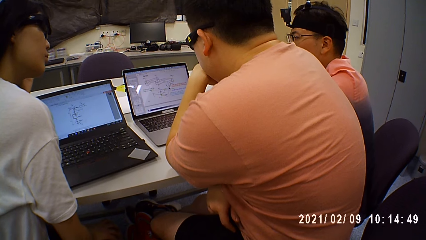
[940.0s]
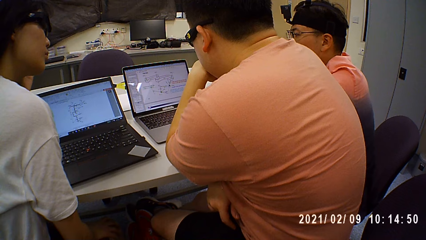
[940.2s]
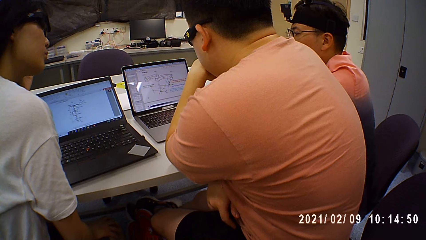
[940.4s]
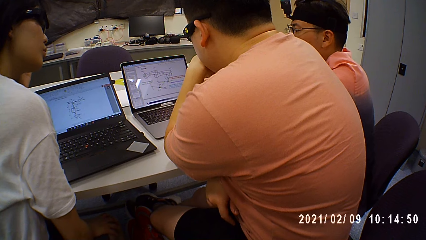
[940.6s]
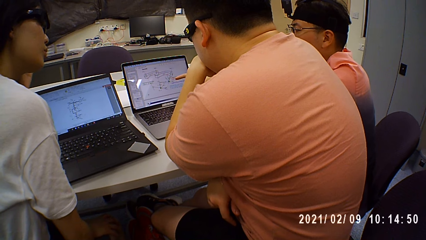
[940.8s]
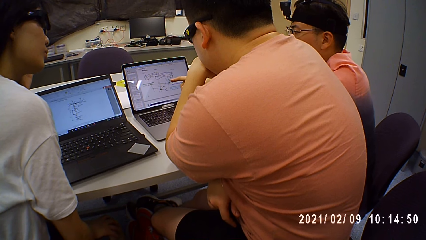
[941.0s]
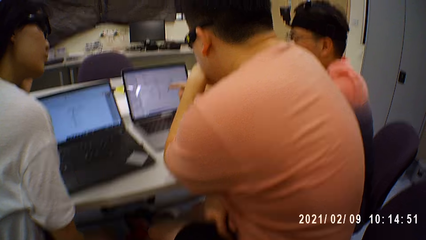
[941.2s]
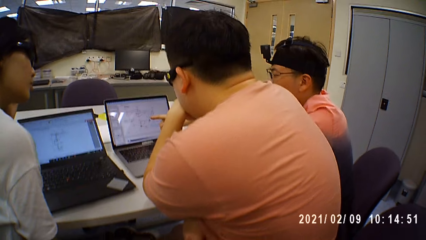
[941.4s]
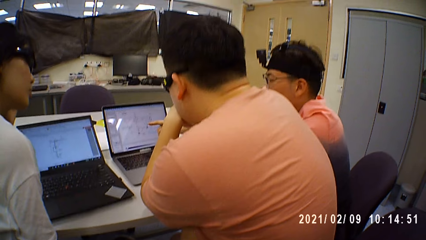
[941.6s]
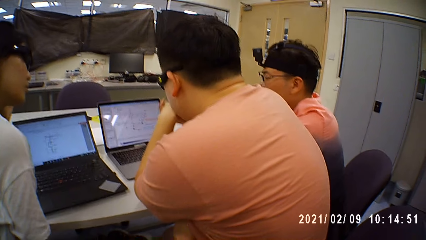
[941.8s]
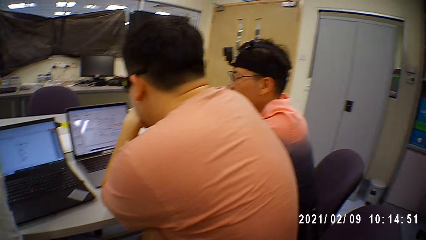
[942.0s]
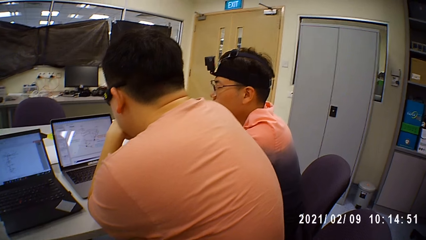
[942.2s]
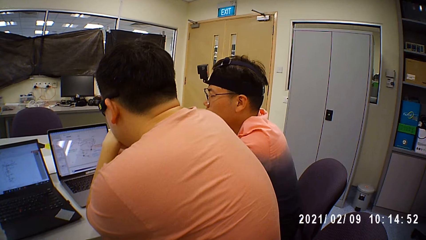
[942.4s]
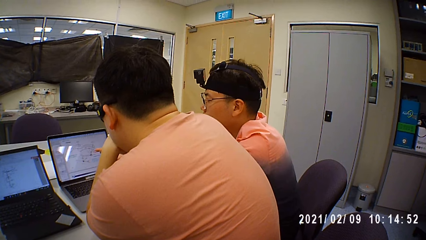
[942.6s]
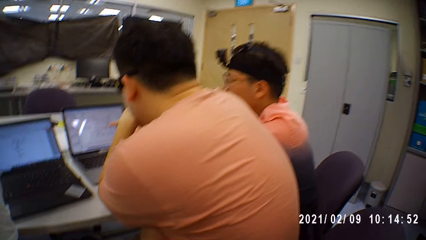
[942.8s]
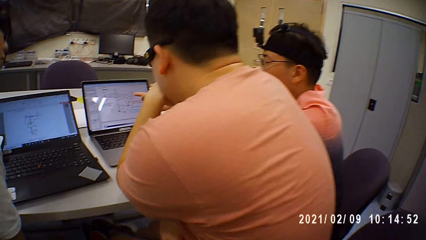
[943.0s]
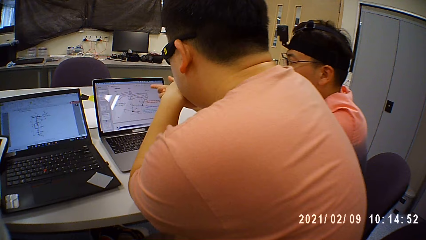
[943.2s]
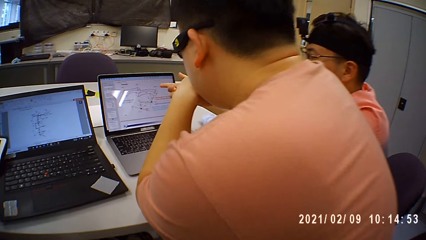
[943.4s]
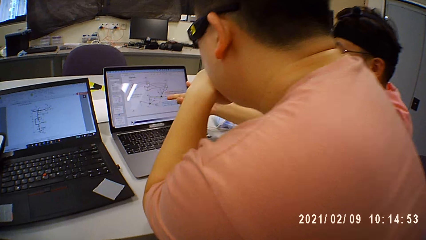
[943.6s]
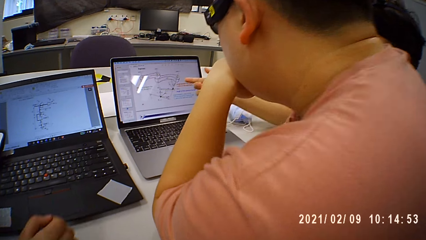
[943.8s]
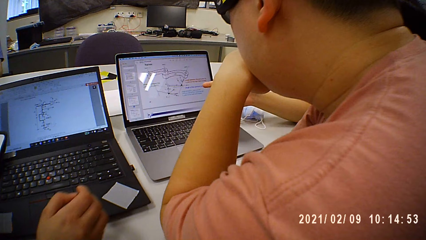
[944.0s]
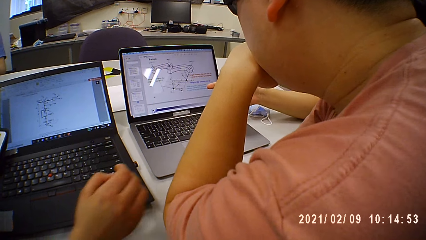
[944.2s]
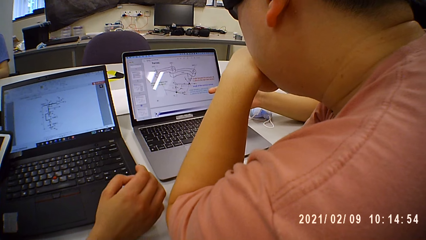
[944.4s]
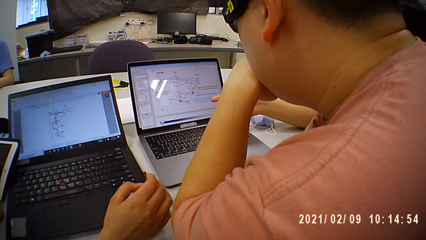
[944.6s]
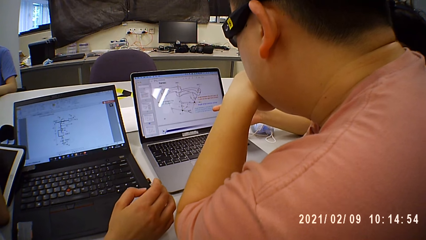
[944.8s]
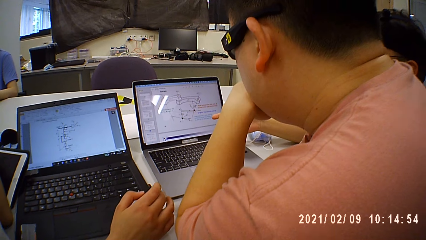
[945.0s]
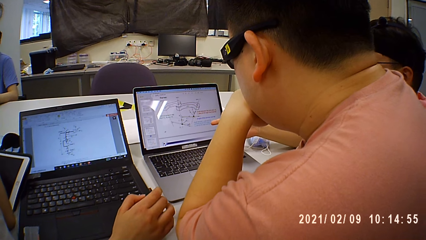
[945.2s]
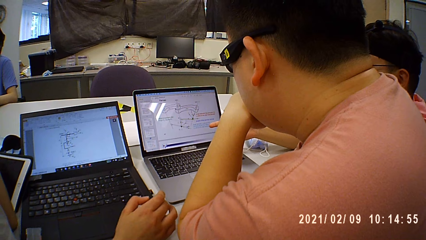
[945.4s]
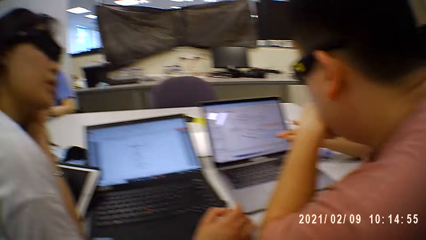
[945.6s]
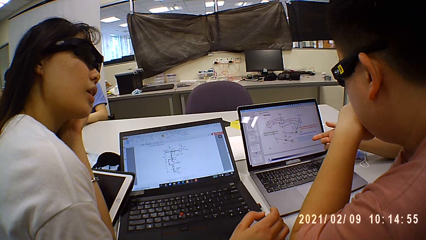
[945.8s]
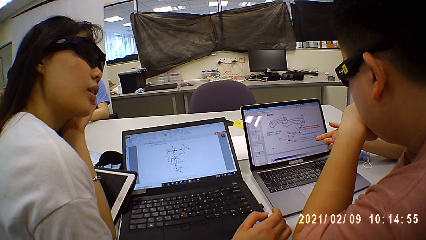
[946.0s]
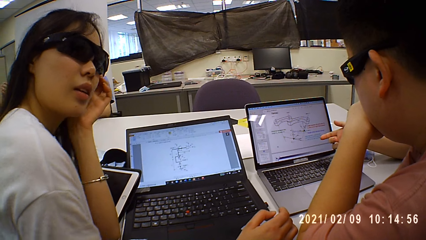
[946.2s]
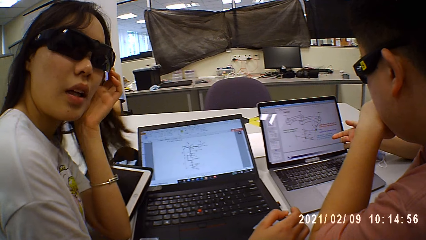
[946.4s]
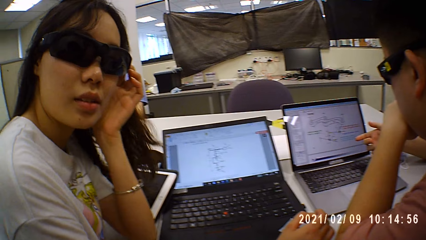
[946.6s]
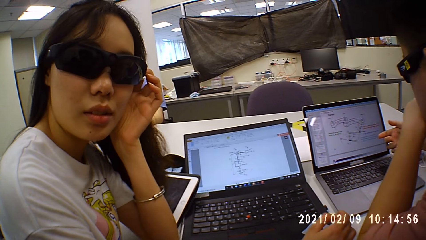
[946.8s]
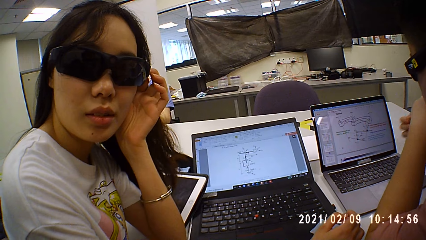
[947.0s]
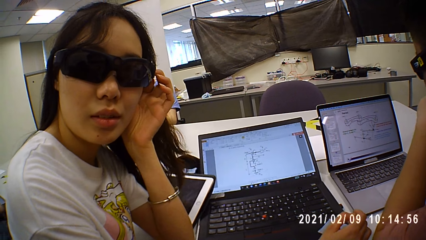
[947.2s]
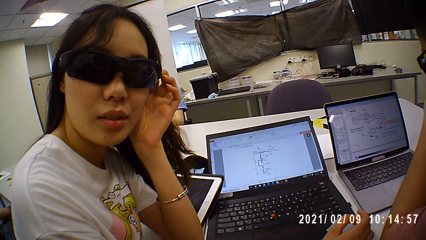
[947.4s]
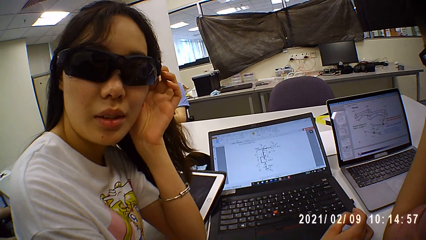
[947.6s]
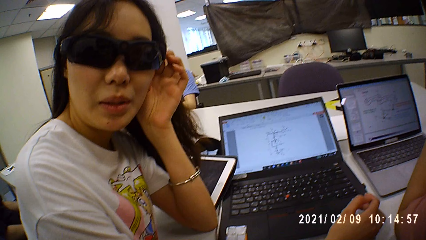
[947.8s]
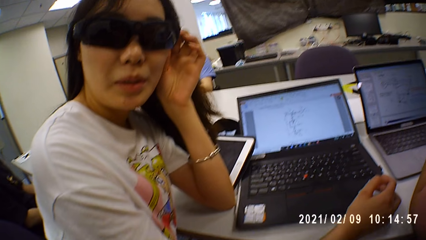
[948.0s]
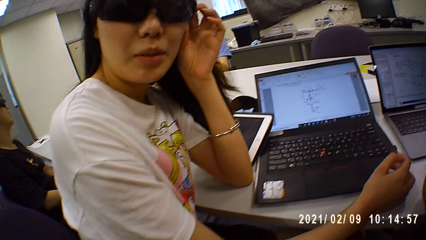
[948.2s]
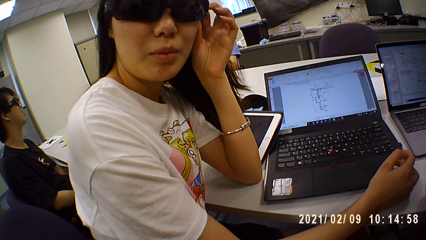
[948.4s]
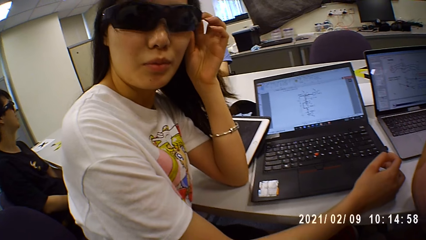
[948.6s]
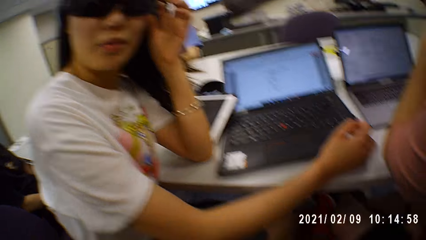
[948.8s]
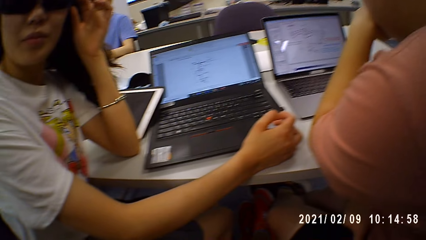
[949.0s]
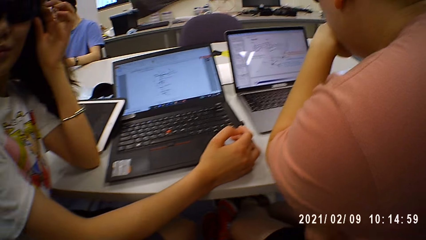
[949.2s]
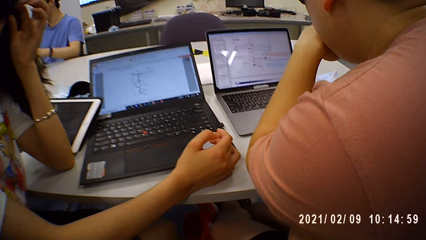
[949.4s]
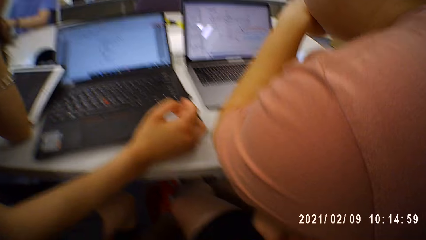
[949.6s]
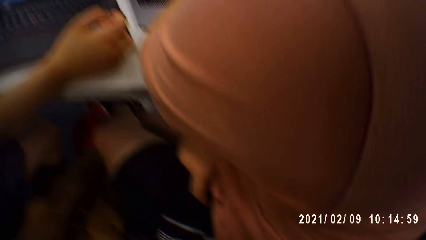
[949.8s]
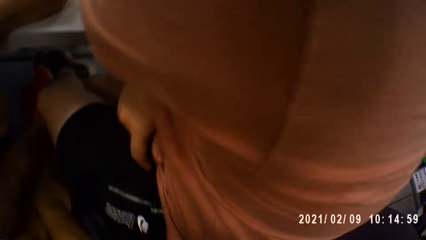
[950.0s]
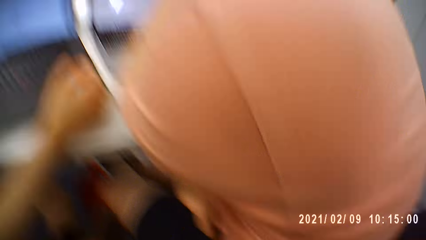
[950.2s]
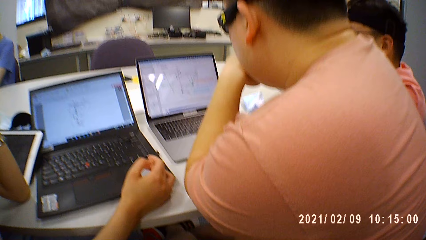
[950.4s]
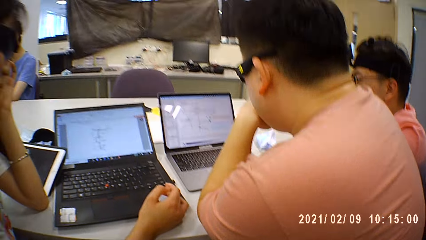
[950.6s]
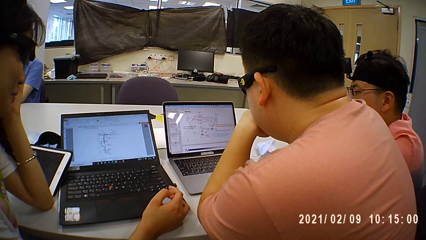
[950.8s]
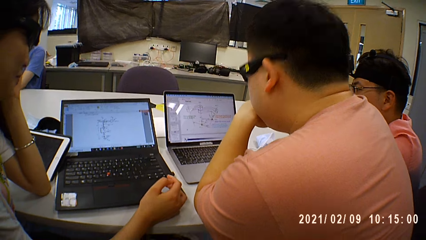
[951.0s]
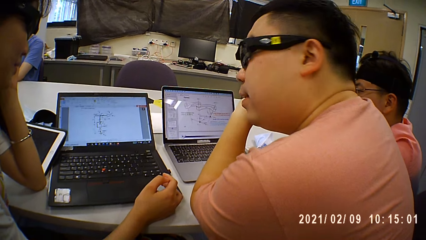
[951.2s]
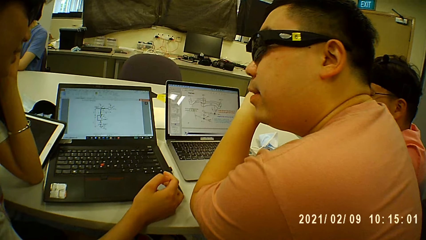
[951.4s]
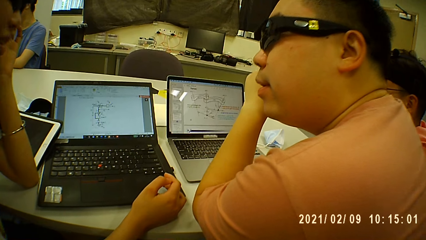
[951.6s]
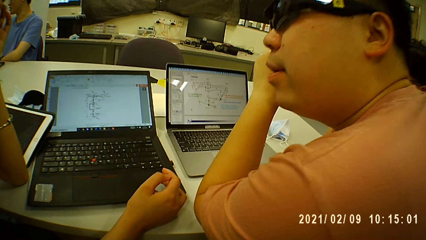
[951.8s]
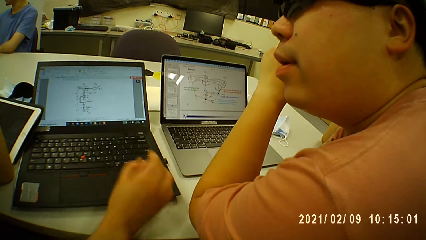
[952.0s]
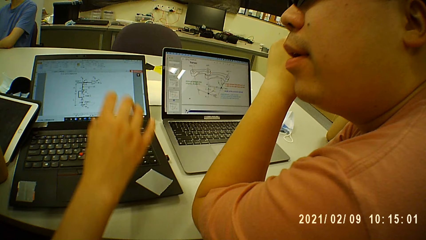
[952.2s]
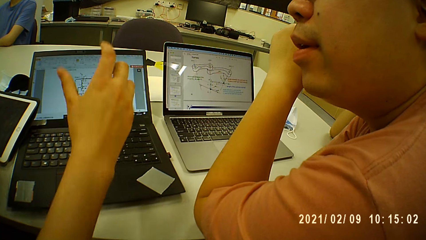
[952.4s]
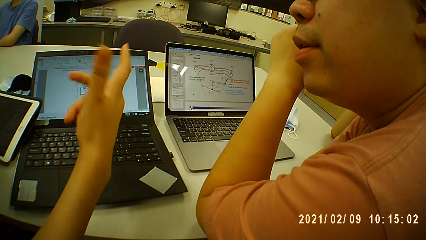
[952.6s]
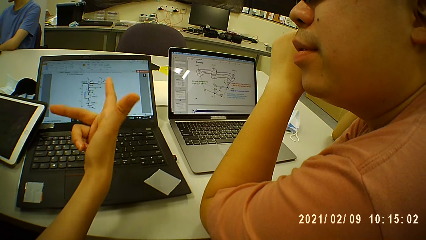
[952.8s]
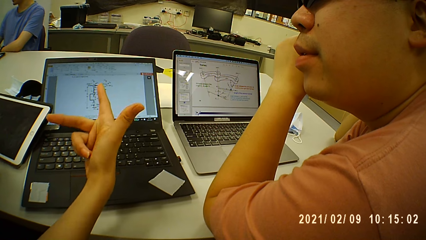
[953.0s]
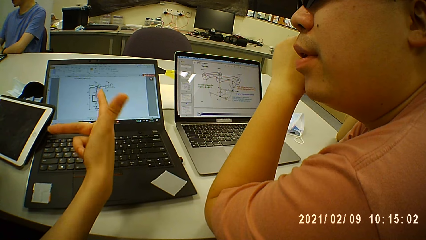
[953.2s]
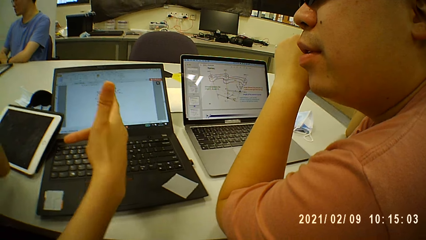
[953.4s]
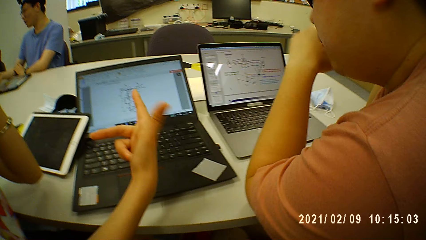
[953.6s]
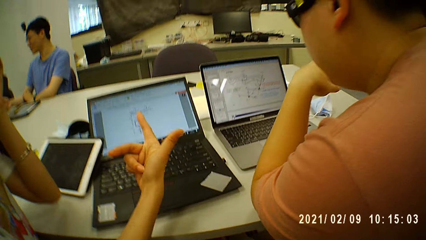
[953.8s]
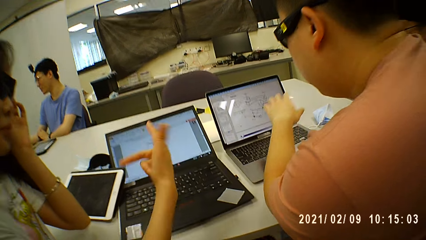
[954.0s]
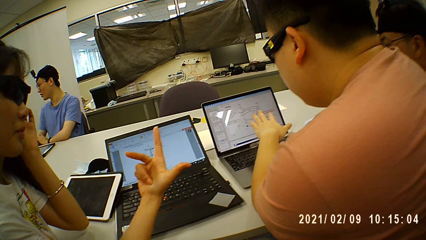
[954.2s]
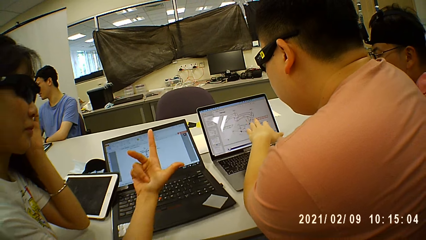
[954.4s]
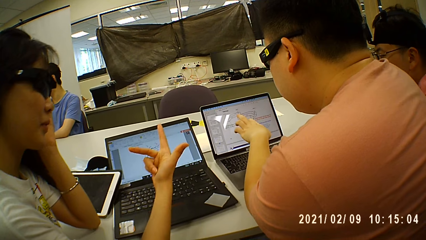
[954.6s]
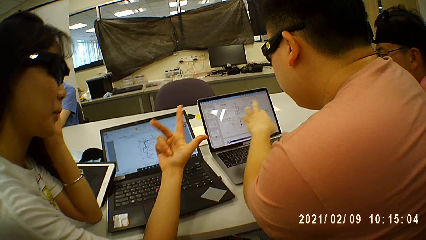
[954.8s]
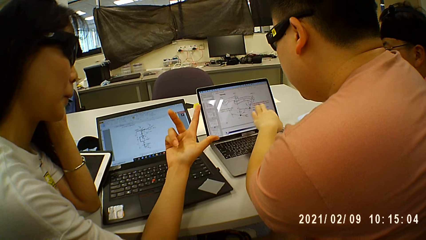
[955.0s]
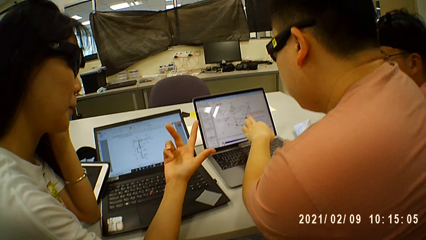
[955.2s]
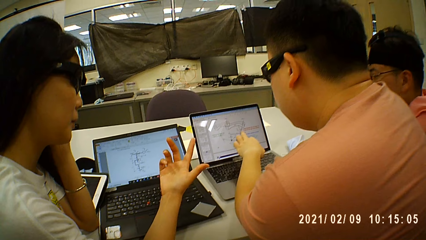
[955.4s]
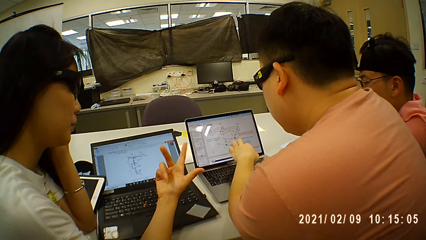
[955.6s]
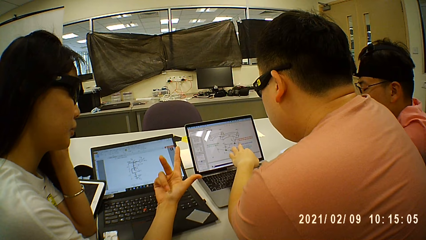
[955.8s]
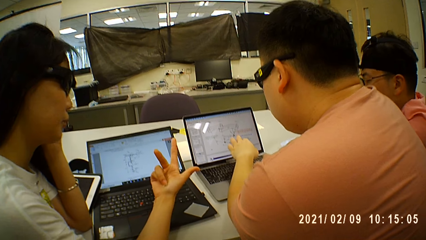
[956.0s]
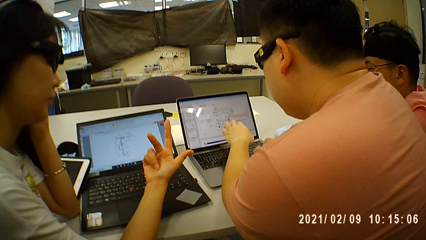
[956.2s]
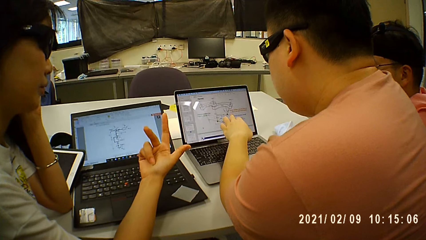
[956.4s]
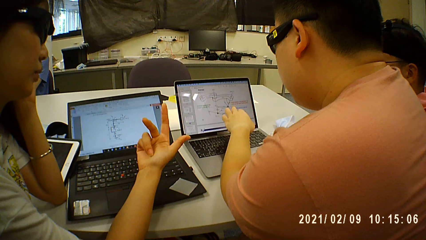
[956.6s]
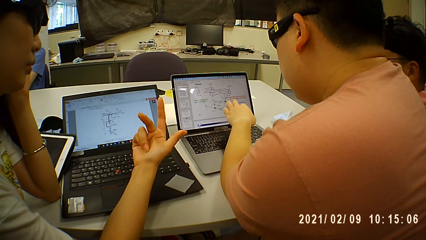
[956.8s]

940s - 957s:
The woman touches the laptop on the table with her right hand. The camera wearer looks at the laptop and looks around. The woman holds the pair of eyeglasses on her face with her left hand. The camera wearer interacts with a lady. They look around. A man interacts with the lady. The camera wearer looks at the laptop. The lady uses gestures.
